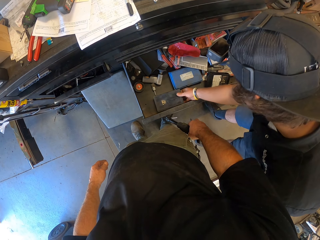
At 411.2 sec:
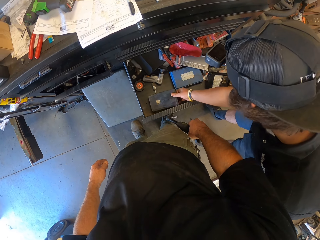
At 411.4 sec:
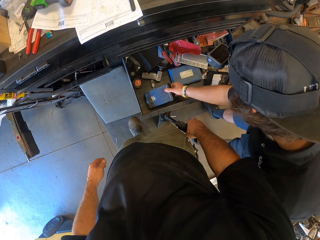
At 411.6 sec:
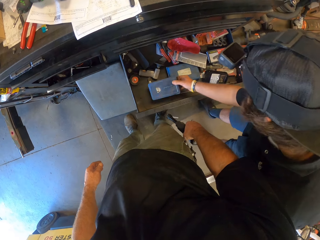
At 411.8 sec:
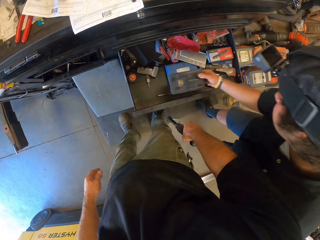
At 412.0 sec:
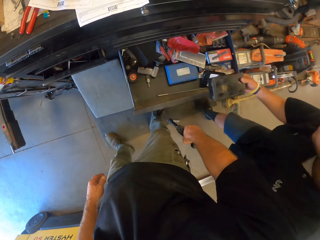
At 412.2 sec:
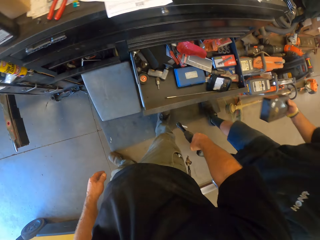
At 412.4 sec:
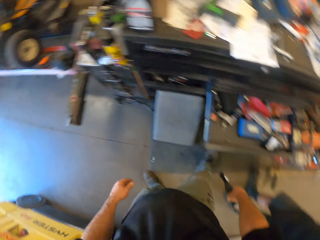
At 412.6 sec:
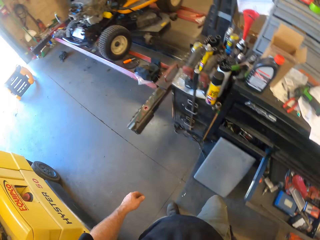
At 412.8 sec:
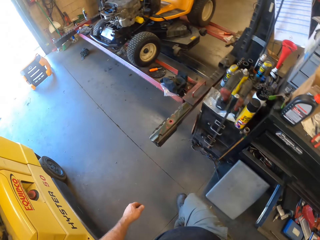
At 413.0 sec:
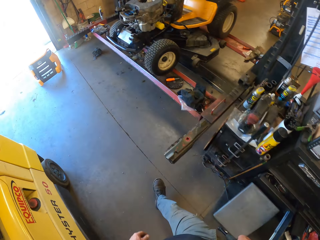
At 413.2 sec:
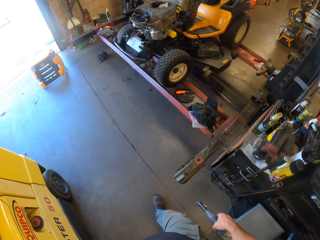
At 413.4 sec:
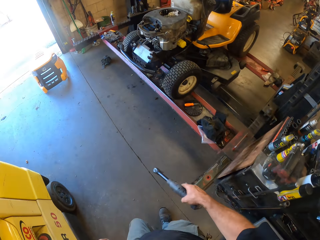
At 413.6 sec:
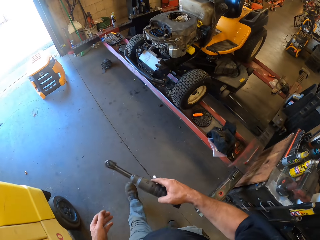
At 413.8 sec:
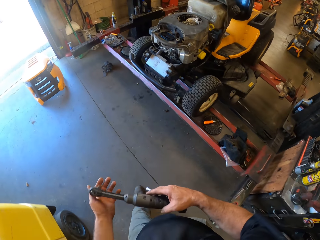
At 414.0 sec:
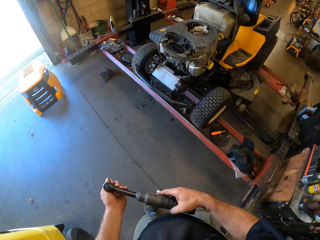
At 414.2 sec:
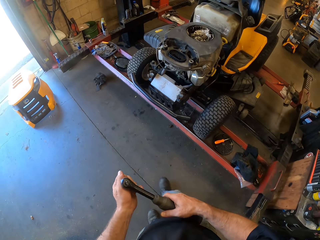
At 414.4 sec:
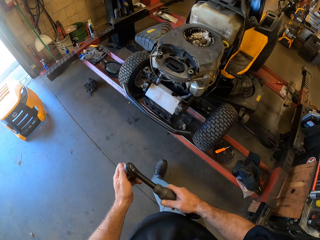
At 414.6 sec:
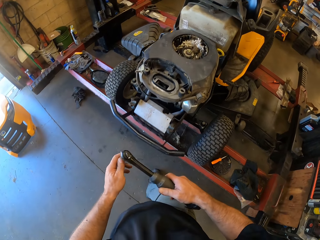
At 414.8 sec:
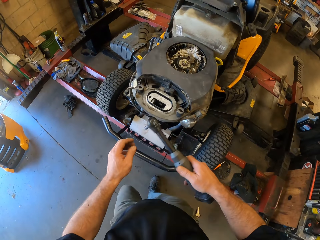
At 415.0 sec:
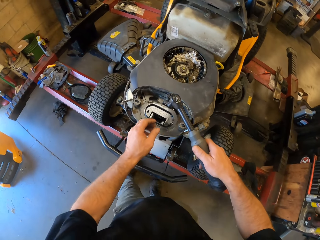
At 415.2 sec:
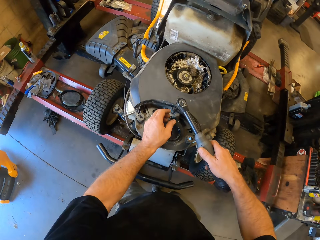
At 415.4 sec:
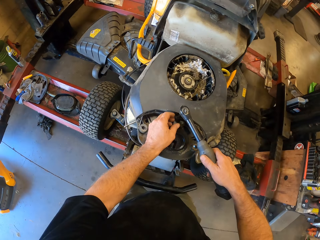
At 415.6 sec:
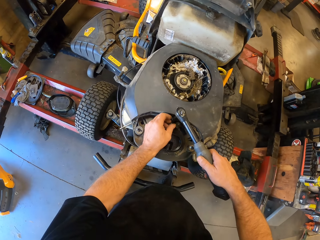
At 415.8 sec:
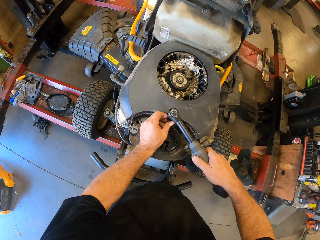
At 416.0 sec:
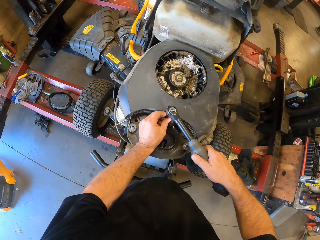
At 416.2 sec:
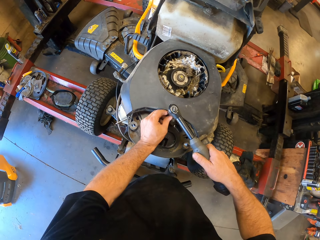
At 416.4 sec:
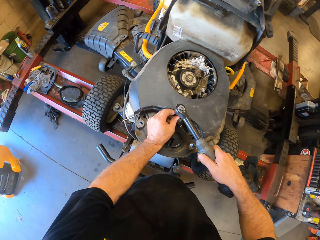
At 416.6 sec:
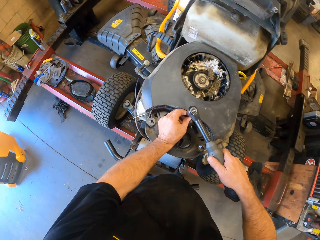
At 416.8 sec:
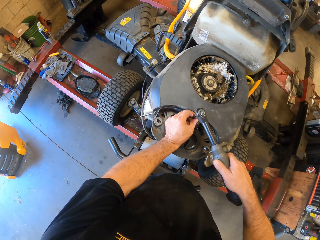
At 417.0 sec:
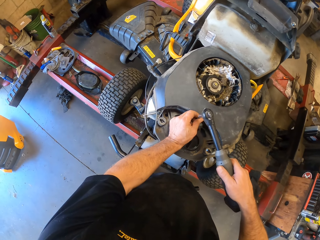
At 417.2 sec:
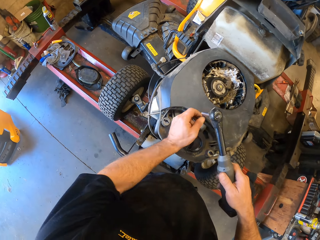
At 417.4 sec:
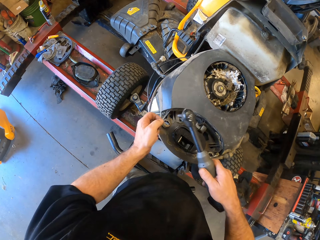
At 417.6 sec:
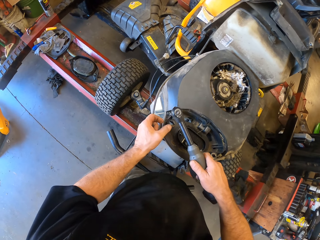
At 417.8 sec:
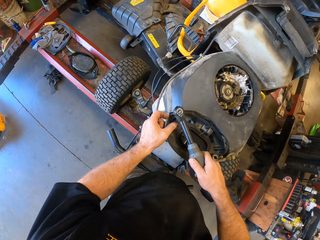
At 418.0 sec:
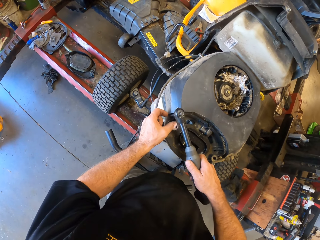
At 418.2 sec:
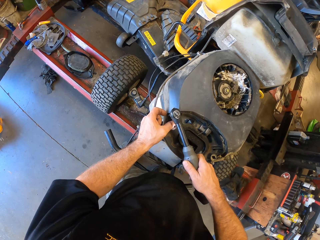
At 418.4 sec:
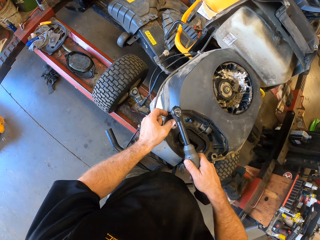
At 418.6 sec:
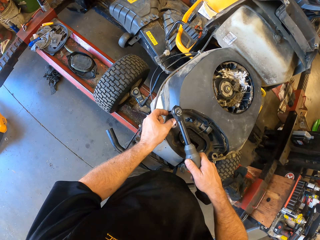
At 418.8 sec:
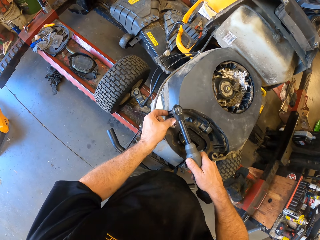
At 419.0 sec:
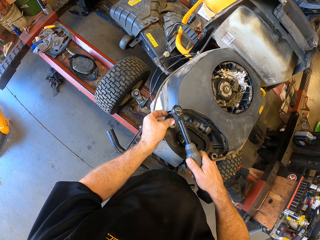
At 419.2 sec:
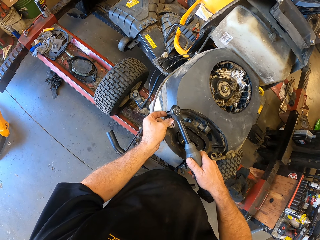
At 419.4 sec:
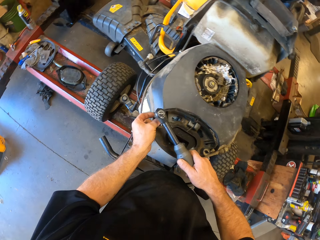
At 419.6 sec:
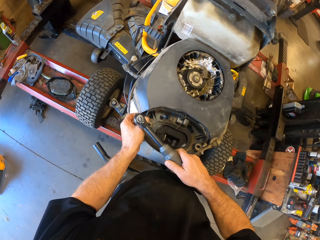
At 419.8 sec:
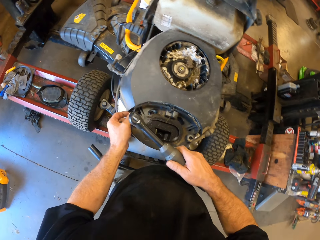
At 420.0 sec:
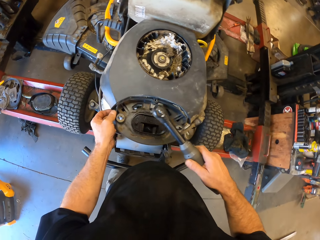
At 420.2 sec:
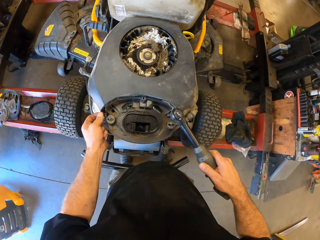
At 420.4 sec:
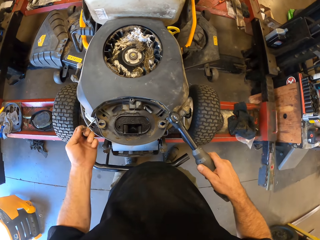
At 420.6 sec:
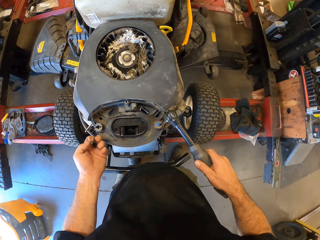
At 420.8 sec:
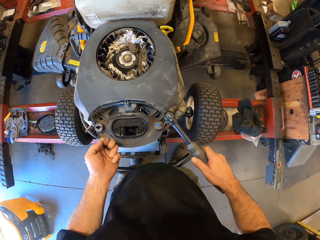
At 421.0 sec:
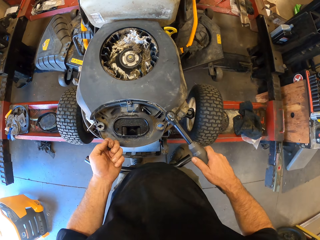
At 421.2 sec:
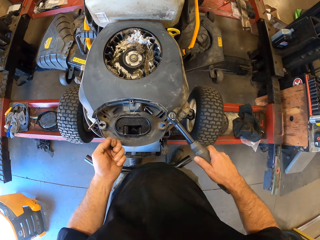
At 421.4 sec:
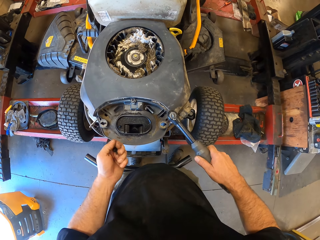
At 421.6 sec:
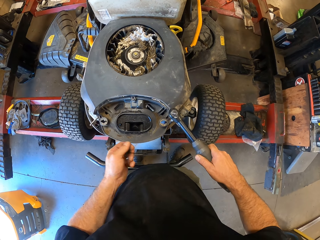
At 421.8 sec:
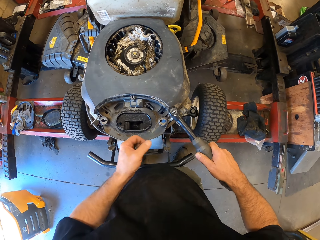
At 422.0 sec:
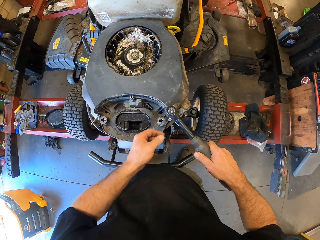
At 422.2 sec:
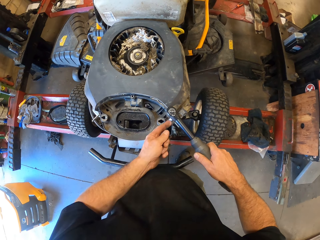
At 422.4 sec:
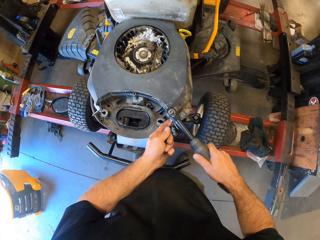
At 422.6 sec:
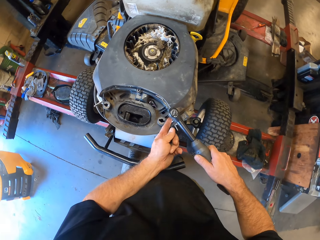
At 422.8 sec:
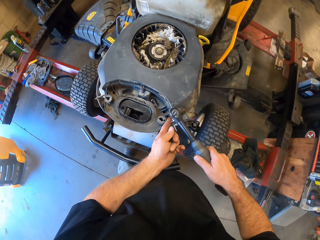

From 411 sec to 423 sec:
The camera wearer walks in a workshop. He unscrews a bolt from the lawn mower with the wrench in his right hand. He picks the bolt from the lawn mower with his left hand. He unscrews a bolt from the lawn mower with the wrench in his right hand. He picks the bolt from the lawn mower with his left hand. He unscrews a bolt from the lawn mower with the wrench in his right hand.

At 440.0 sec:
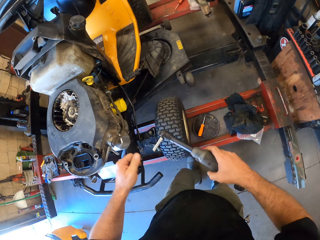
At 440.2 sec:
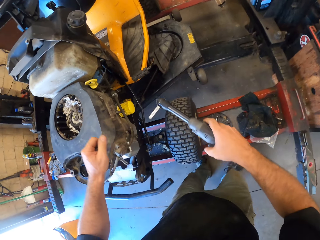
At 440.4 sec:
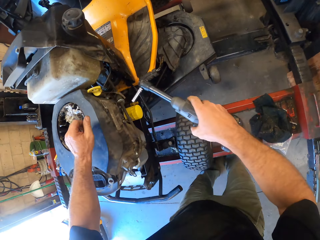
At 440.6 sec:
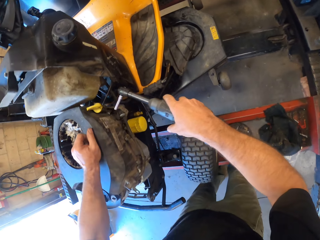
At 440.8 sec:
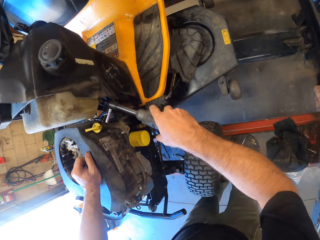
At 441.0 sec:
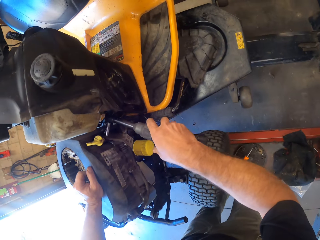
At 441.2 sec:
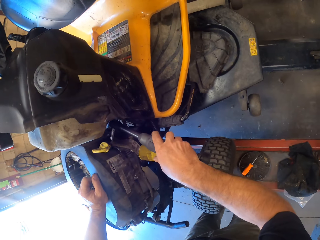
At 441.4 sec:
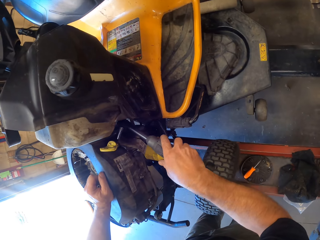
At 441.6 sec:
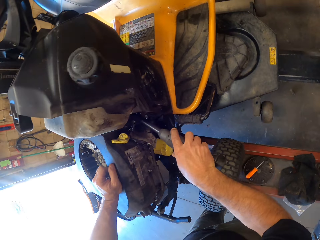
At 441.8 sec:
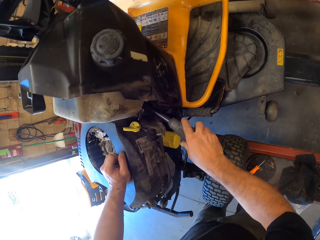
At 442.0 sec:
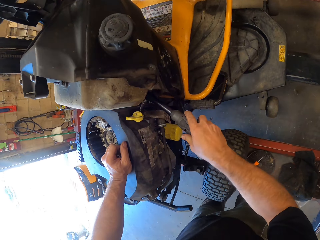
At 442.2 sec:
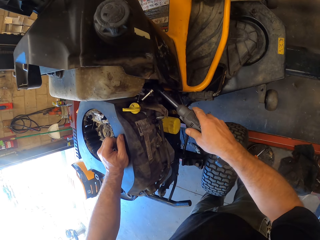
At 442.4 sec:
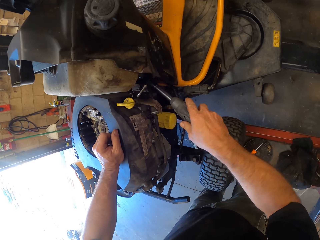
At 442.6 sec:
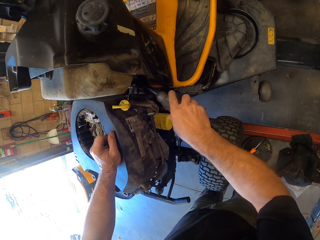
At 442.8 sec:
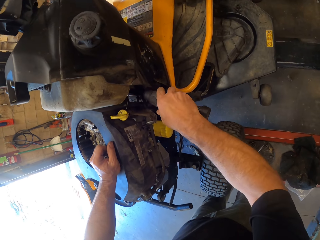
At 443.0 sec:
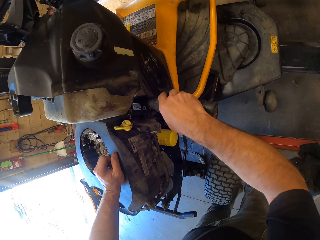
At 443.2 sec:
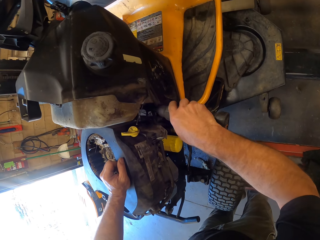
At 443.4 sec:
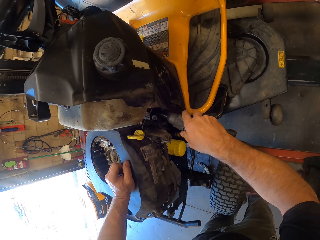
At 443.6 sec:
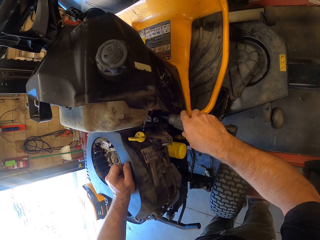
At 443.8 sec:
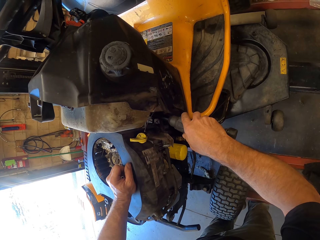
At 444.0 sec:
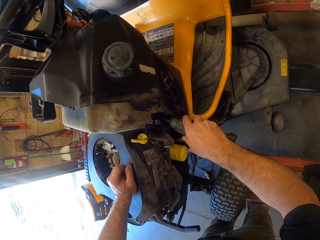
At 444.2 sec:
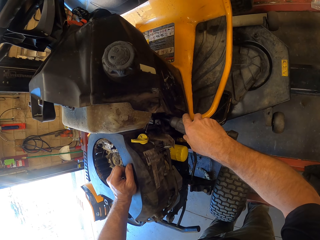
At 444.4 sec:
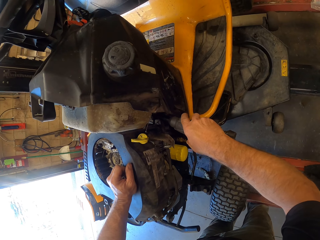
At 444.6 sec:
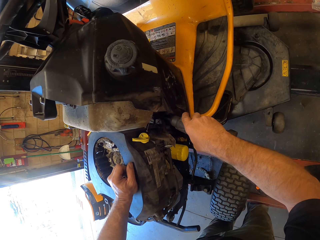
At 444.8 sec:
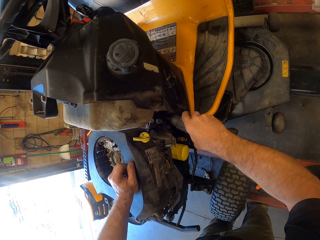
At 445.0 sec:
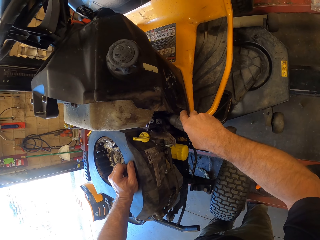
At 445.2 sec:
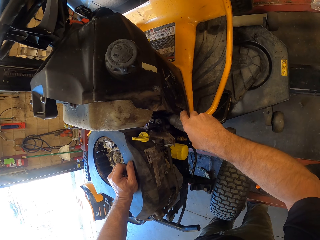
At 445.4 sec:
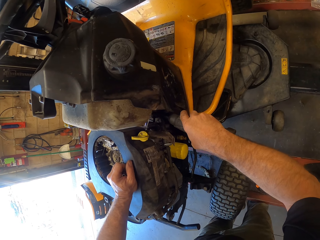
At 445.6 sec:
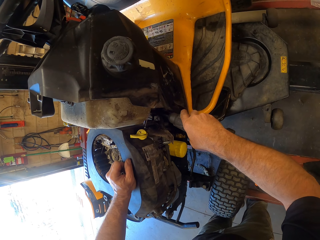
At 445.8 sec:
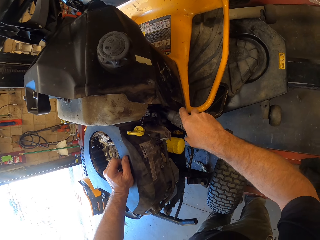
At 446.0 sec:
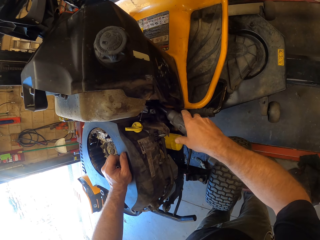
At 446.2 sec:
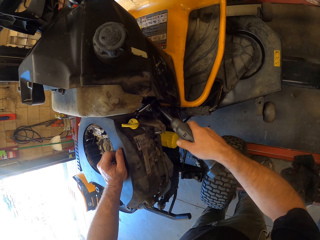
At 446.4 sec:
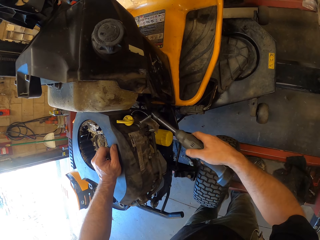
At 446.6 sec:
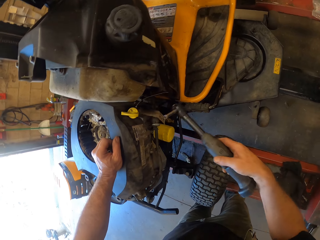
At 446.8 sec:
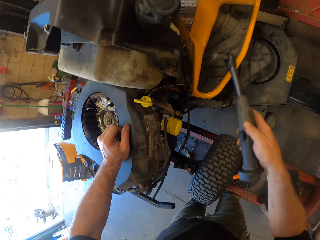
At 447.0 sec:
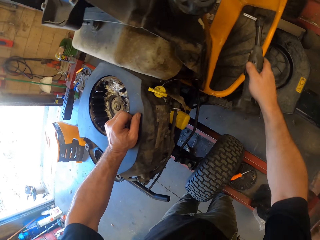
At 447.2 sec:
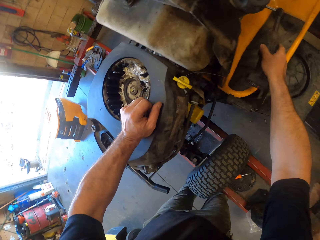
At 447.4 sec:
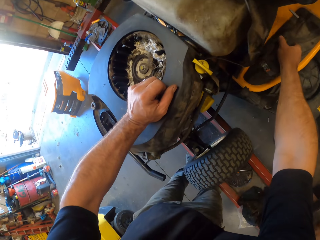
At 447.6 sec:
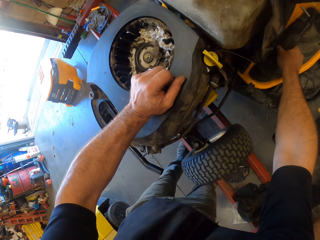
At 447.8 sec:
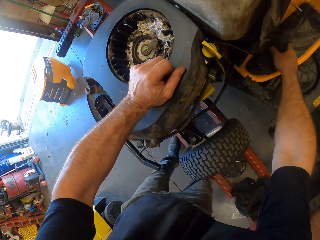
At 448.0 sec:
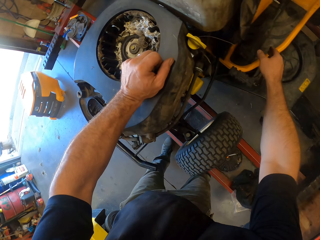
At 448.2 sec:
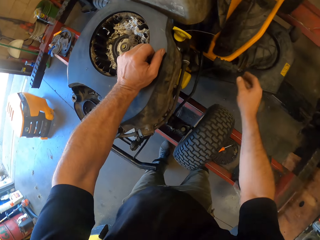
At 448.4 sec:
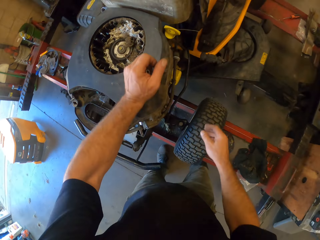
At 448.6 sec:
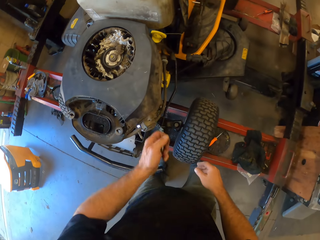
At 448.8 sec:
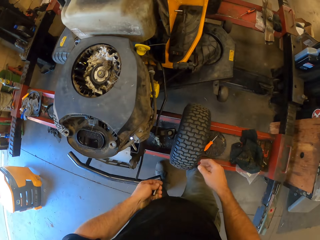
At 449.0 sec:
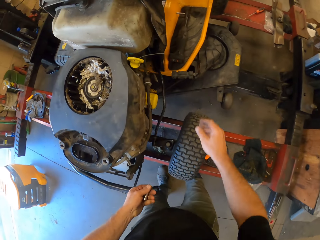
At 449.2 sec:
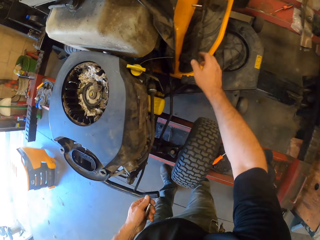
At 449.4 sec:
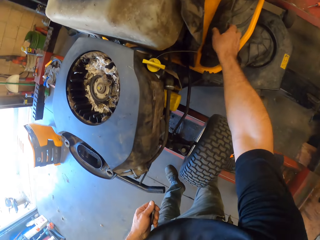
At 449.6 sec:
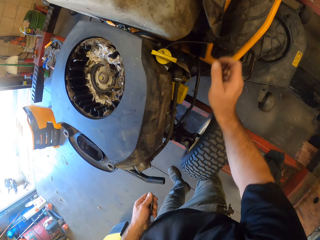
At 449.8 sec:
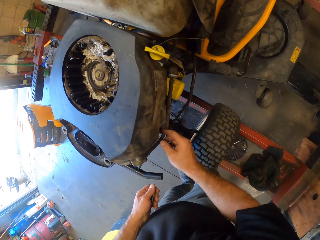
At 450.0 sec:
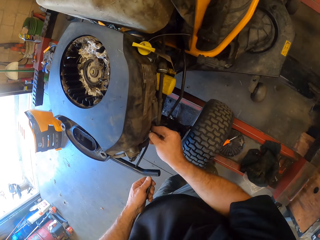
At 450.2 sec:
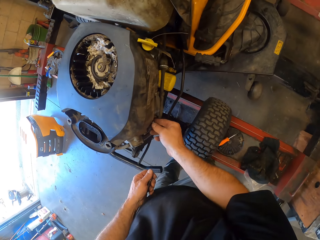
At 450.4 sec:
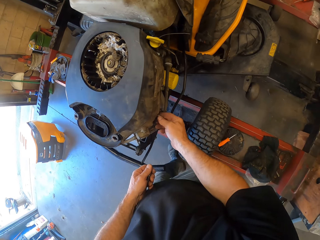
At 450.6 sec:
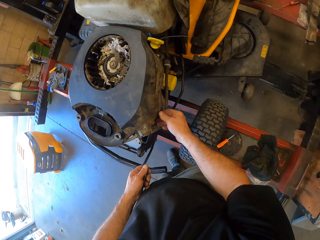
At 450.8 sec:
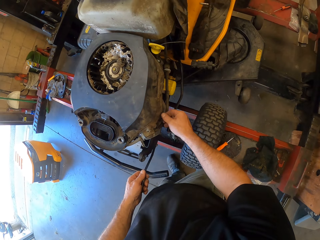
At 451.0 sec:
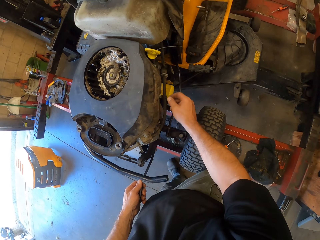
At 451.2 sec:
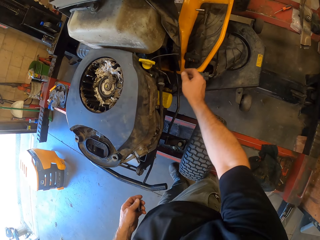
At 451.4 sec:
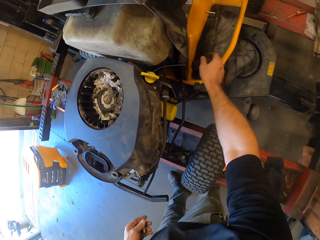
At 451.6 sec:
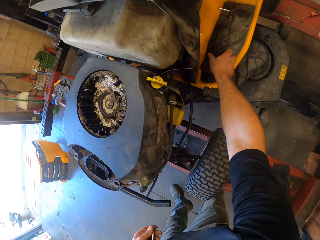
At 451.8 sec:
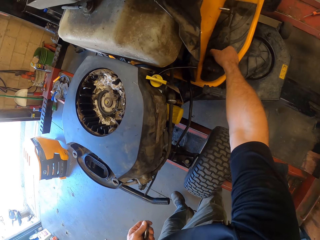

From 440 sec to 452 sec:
The camera wearer unscrews a bolt from the lawn mower with the wrench in his hands. He drops the wrench or drill on the lawn mower with his right hand. He picks a bolt from the lawn mower with his right hand. He aligns the drill on the lawn mower. He inserts the bolt into the lawn mower with his right hand. He removes a bolt using a hand. He picks the wrench from the lawn mower with his right hand.
